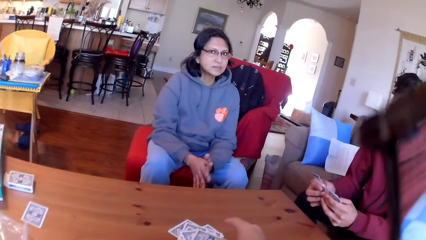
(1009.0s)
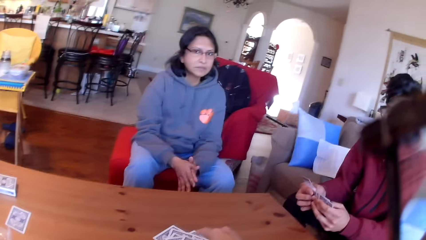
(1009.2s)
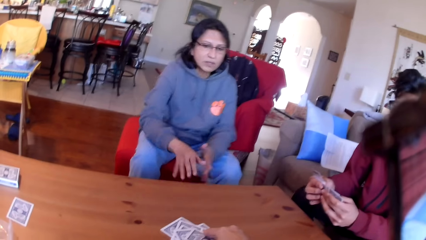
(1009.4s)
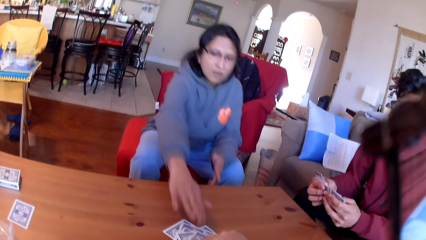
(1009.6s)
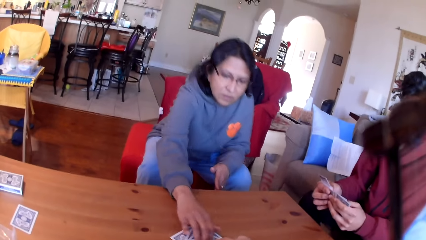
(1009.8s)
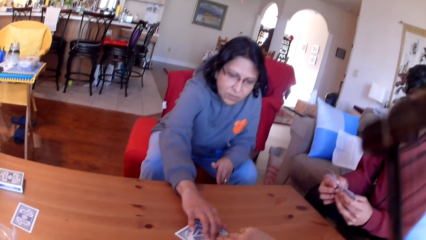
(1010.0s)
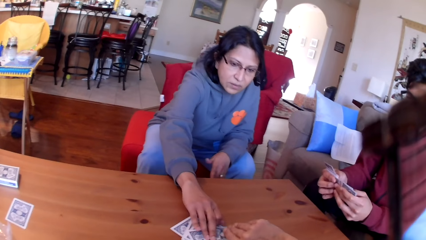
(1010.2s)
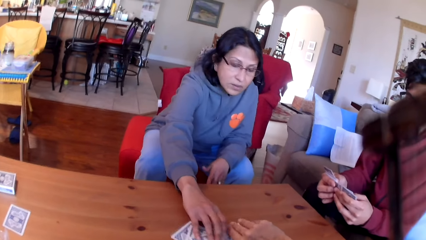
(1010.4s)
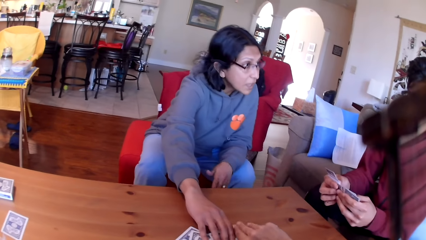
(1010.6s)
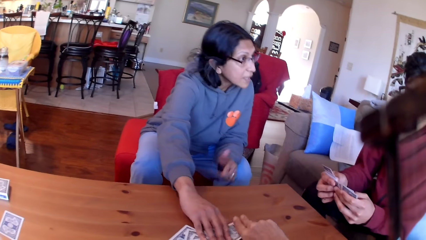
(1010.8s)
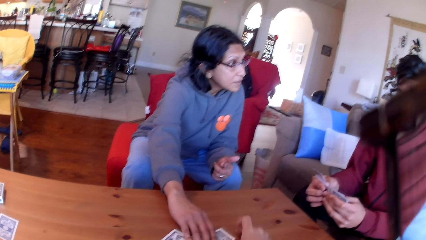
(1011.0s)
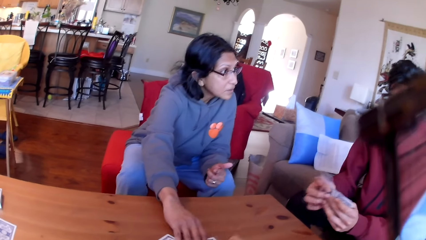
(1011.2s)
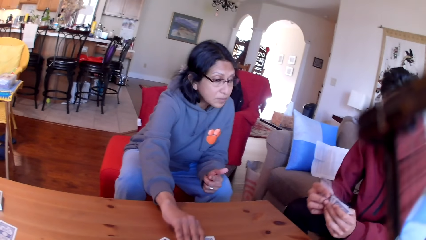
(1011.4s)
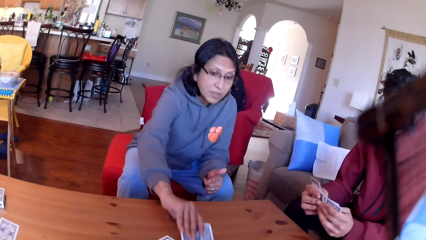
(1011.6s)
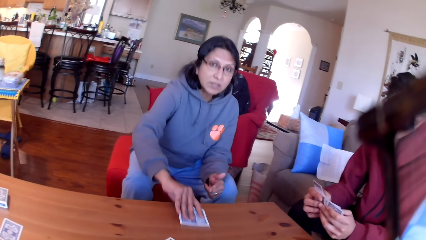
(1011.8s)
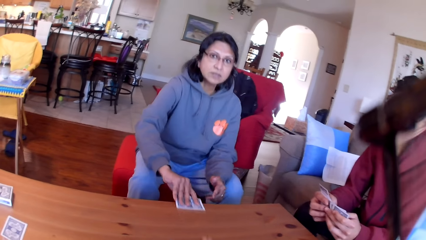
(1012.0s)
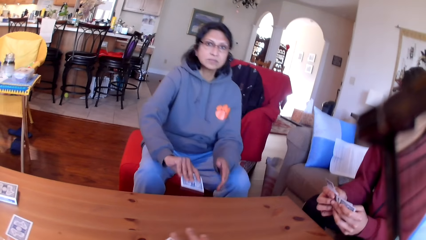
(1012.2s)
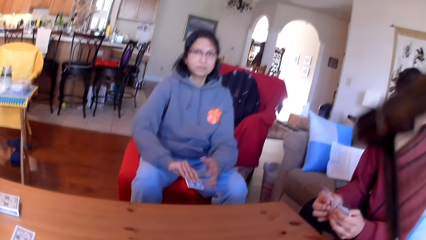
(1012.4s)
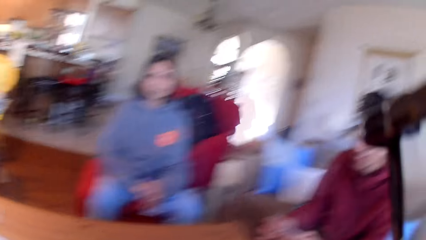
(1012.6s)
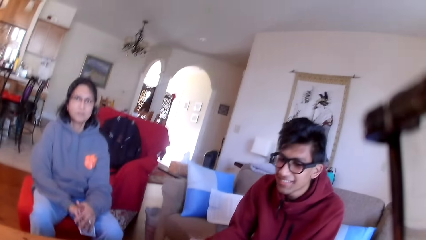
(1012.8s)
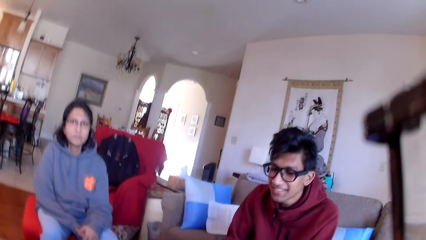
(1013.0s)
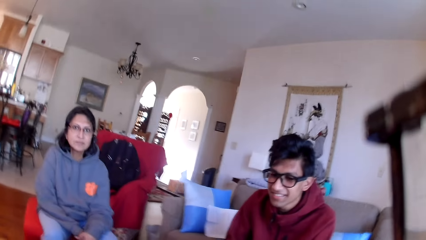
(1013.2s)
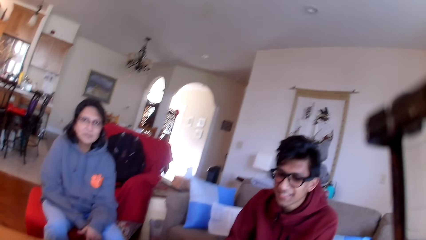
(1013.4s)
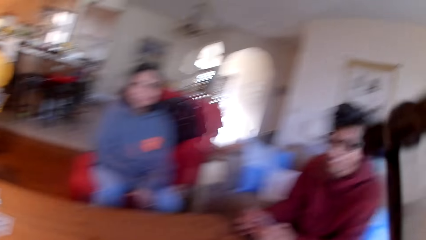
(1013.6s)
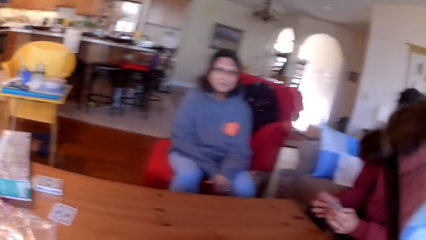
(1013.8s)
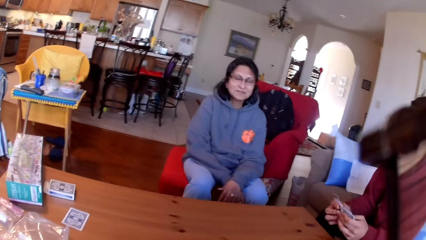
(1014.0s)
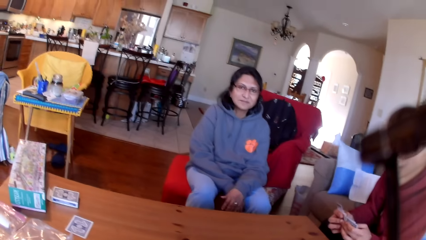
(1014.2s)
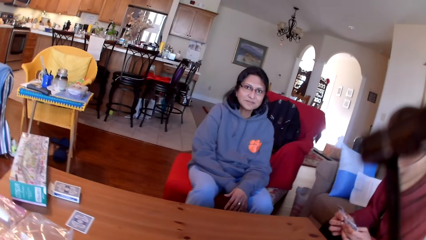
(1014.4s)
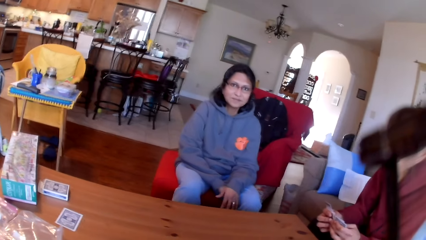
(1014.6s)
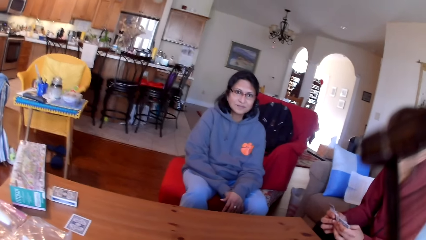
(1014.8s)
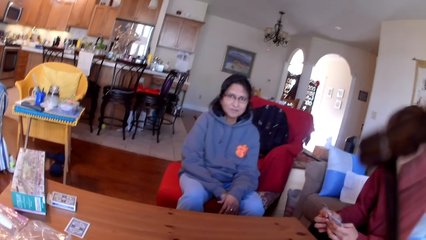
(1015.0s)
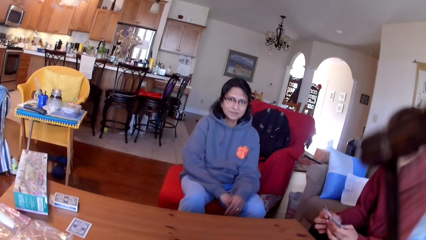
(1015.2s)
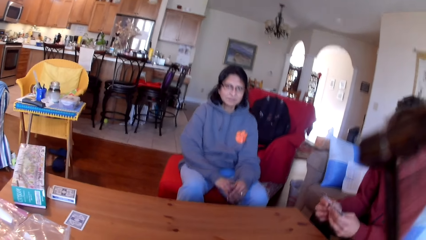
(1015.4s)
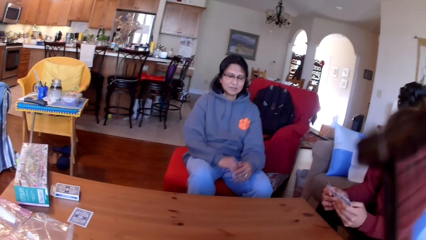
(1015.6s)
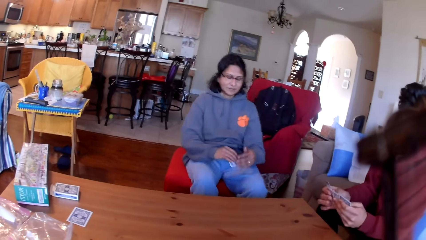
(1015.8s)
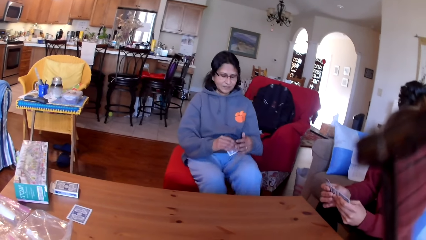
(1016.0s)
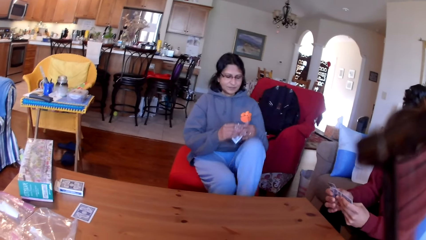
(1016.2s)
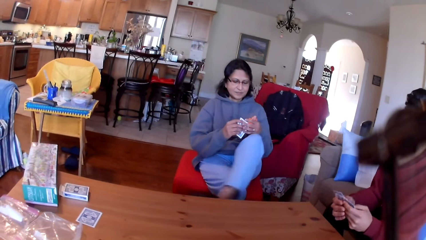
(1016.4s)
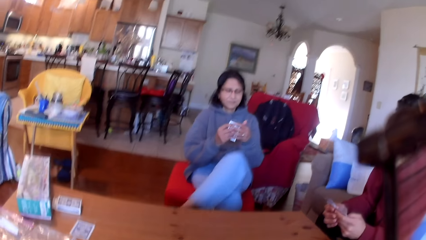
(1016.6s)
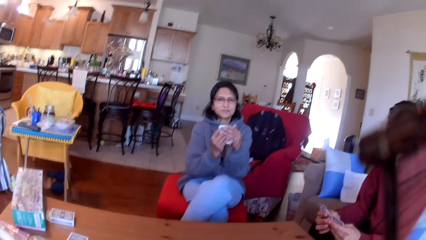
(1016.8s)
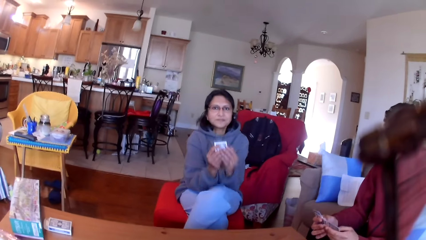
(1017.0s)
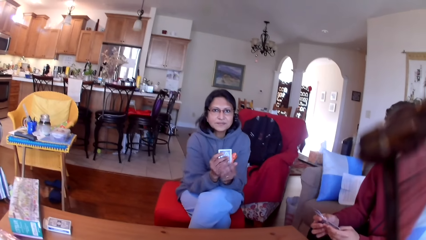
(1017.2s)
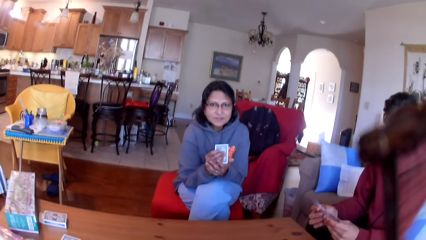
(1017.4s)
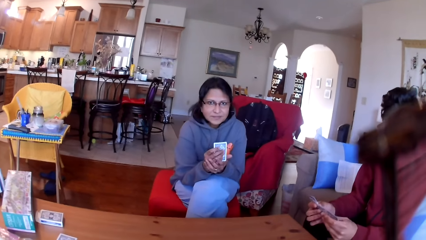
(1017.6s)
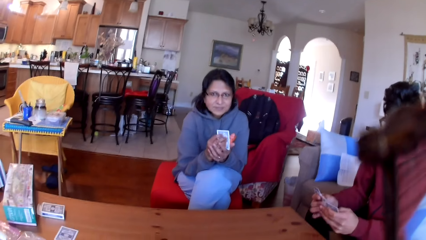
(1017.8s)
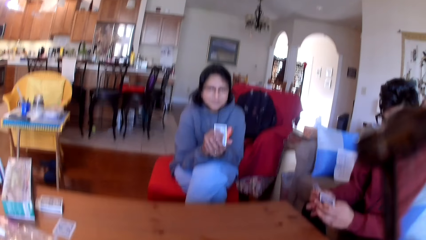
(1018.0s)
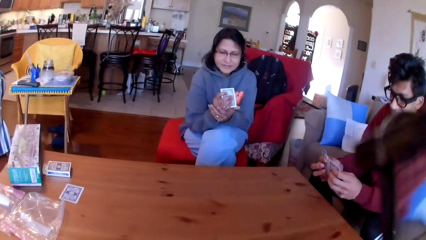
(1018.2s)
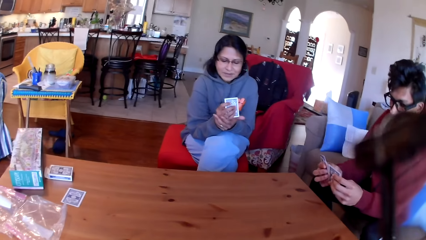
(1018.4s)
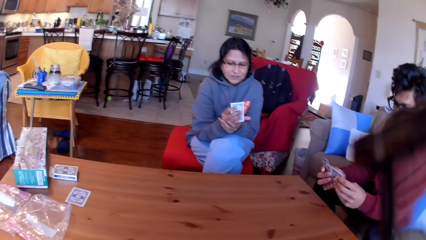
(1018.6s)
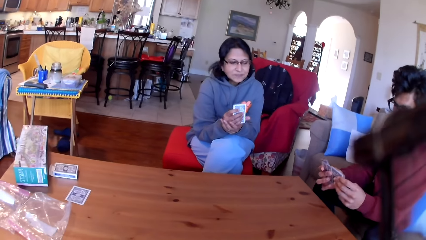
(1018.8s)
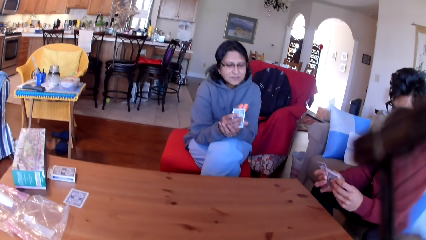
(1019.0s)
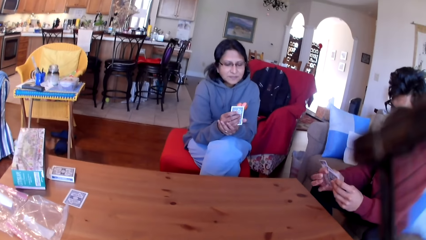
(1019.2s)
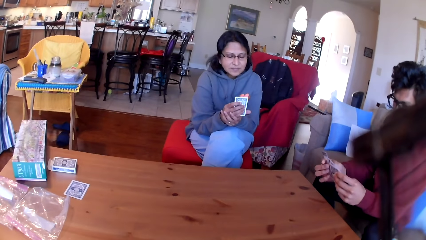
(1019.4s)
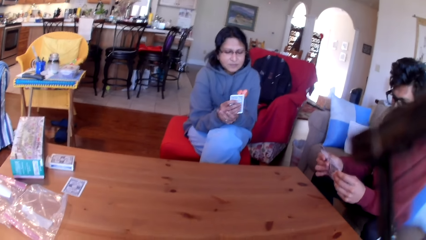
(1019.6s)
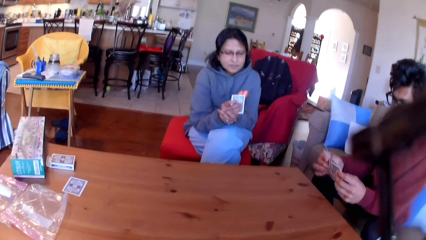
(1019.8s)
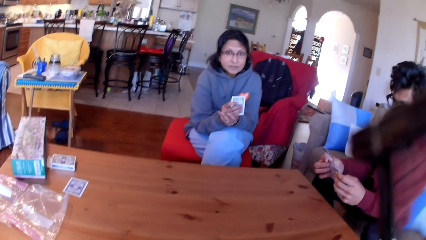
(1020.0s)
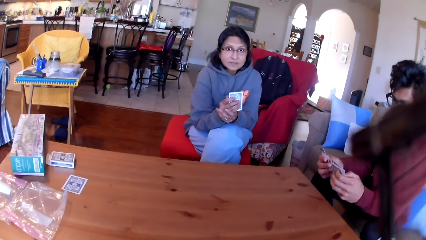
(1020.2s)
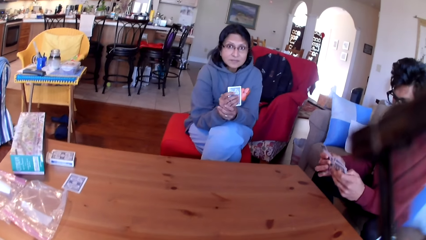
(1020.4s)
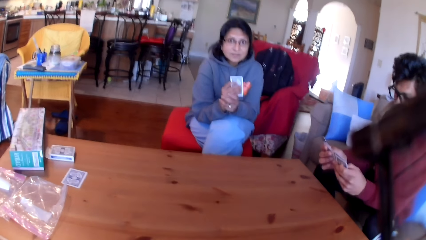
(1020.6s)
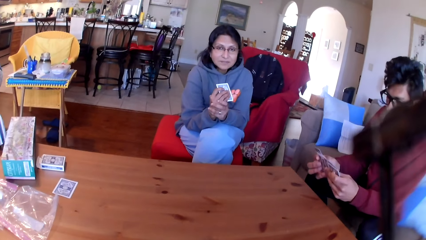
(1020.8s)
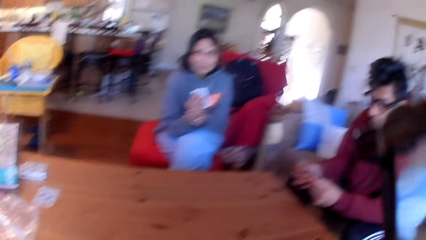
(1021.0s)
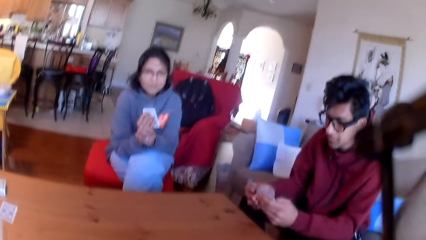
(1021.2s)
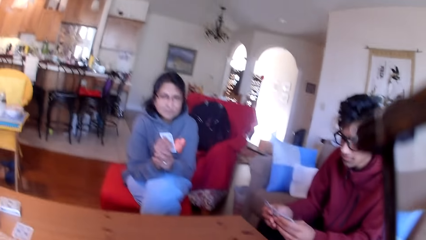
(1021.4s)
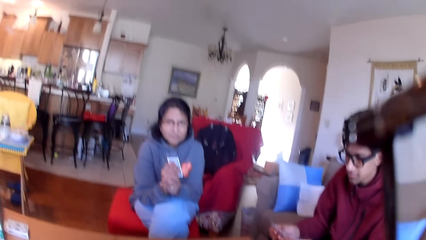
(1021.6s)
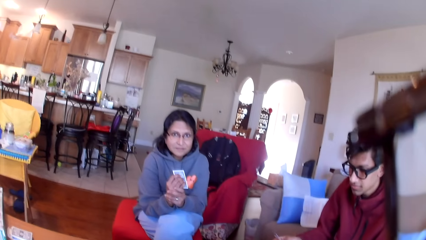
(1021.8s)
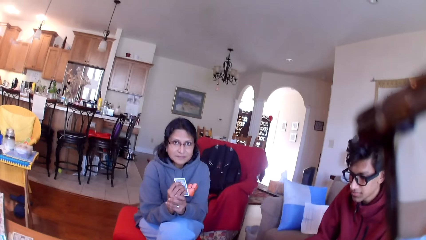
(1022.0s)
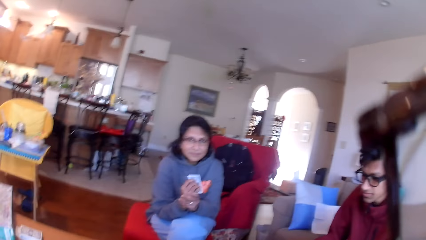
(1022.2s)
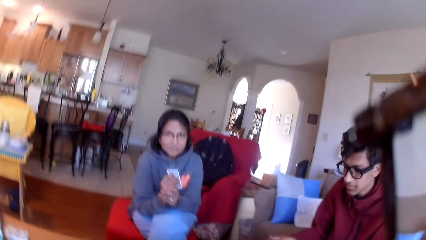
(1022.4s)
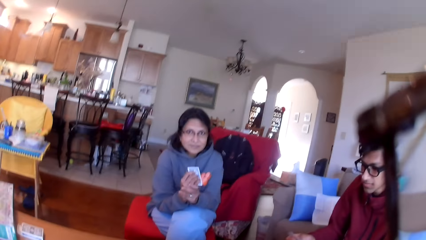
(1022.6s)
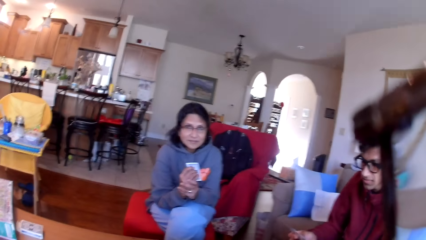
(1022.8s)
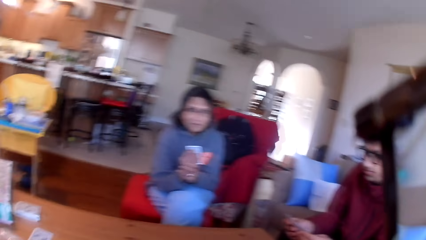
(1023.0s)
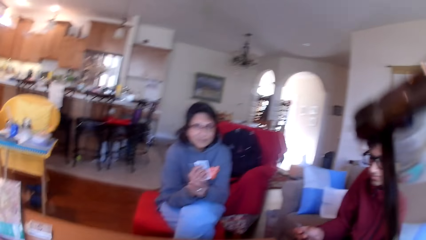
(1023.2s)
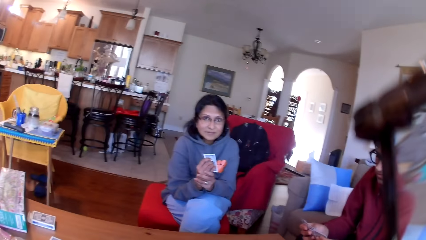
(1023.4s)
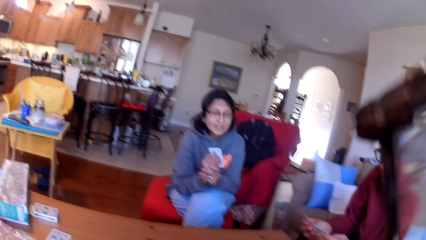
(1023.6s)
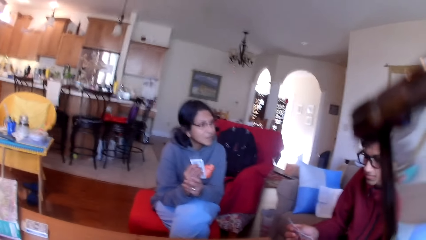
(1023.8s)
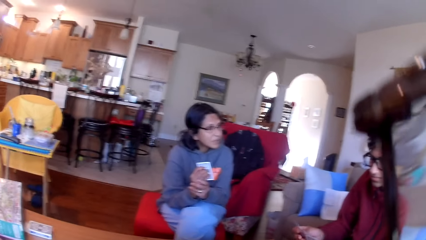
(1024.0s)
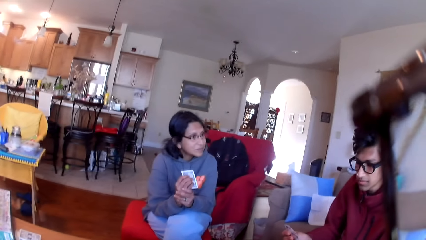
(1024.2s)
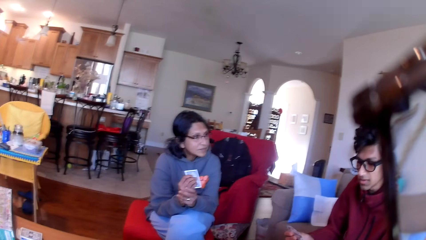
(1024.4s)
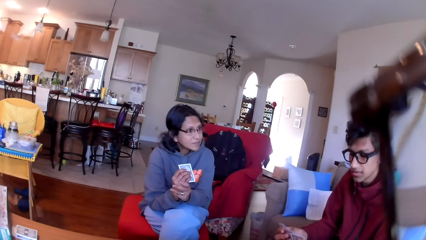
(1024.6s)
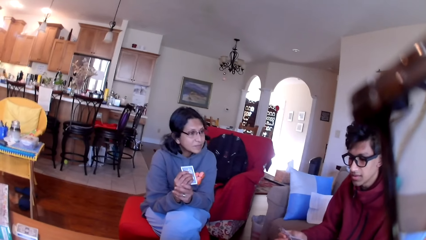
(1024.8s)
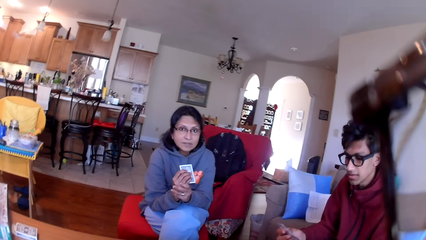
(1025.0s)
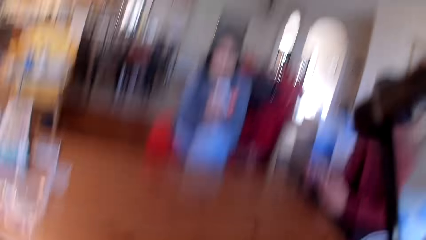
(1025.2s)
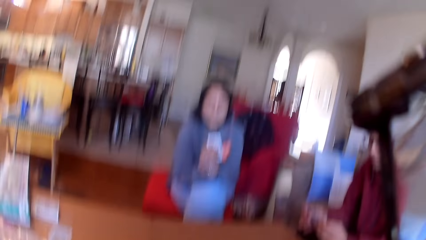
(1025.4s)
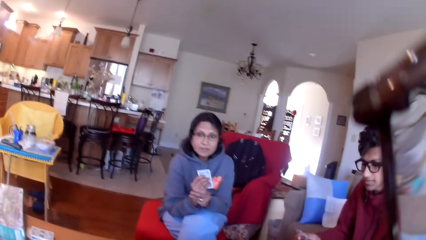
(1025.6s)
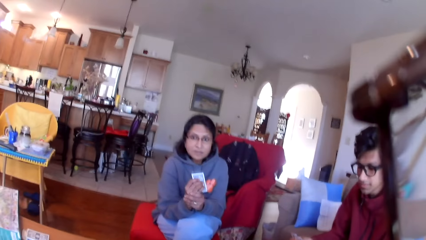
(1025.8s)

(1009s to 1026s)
The camera wearer puts the cards on the table and picks up the cards from the table. A woman picks up the cards from the table. The camera wearer looks around the house. The woman folds her leg. A man moves the cards in his hands.
